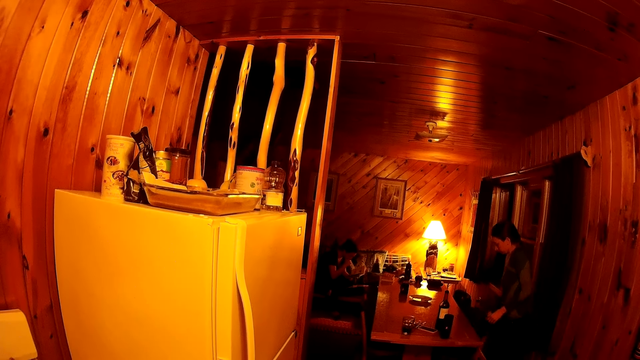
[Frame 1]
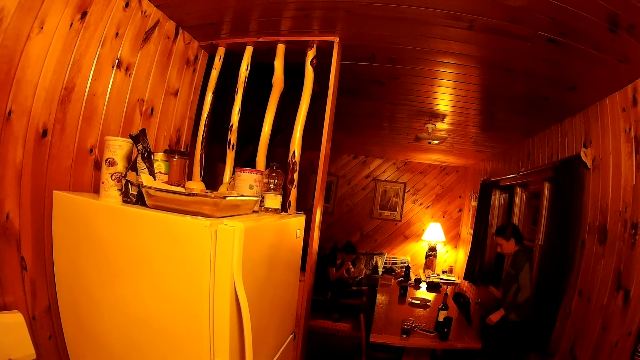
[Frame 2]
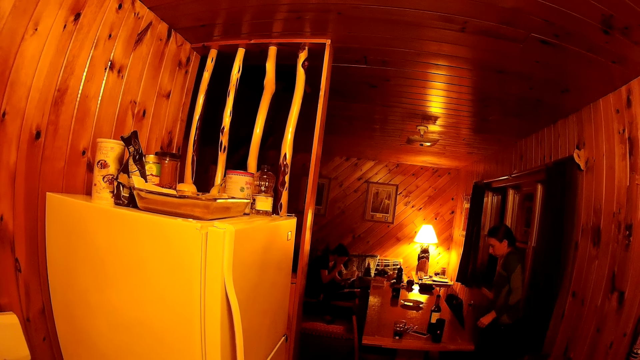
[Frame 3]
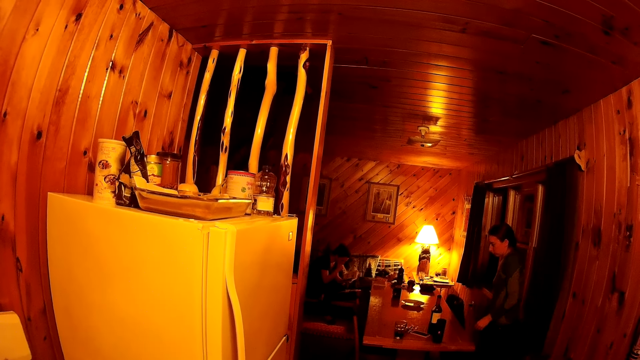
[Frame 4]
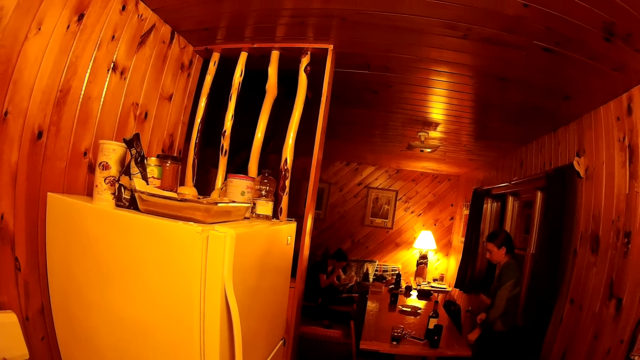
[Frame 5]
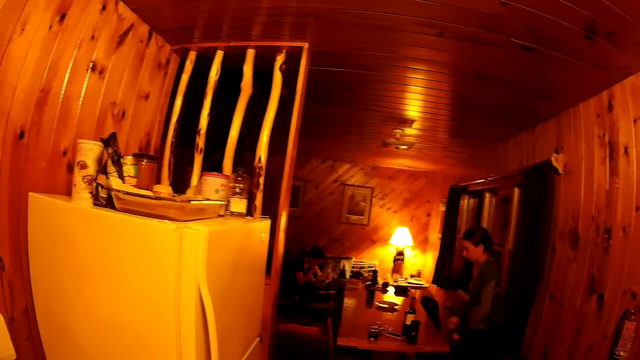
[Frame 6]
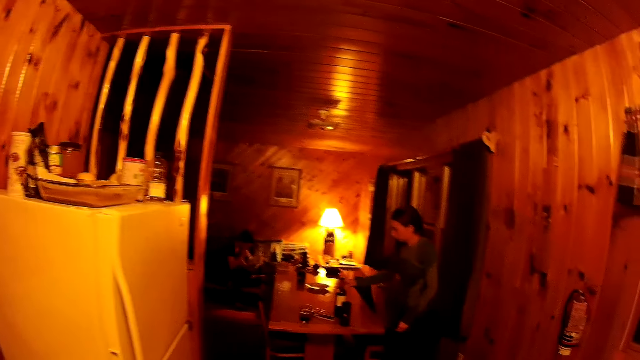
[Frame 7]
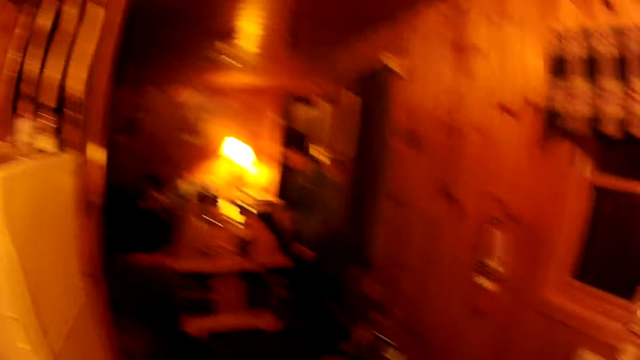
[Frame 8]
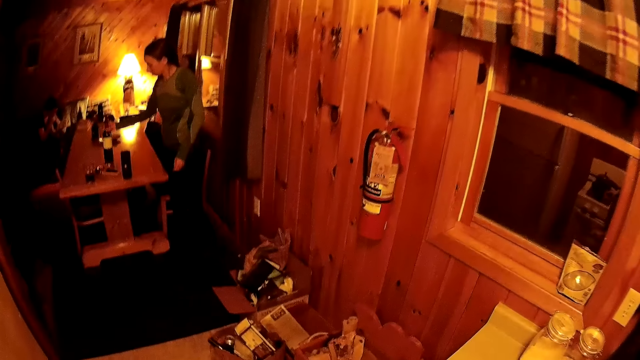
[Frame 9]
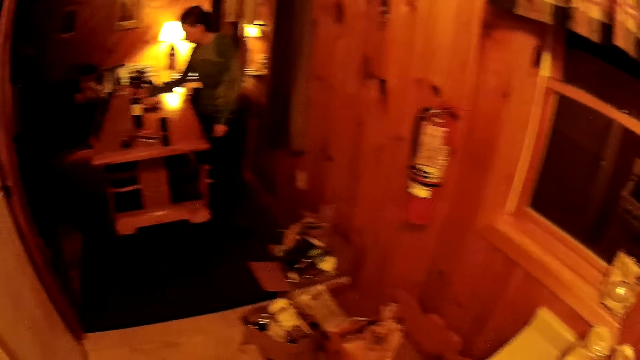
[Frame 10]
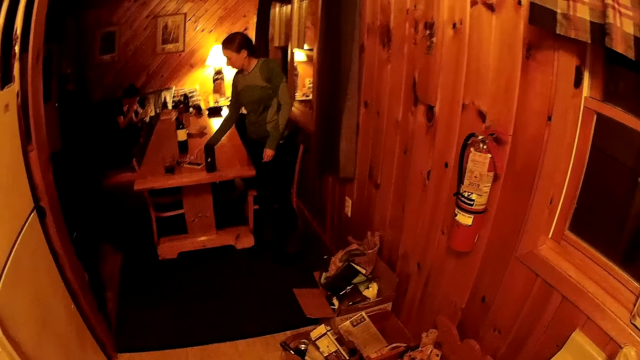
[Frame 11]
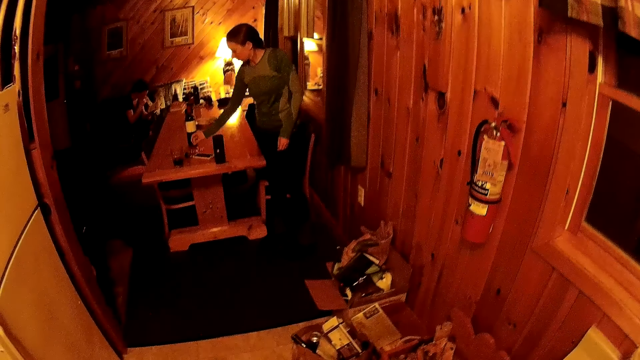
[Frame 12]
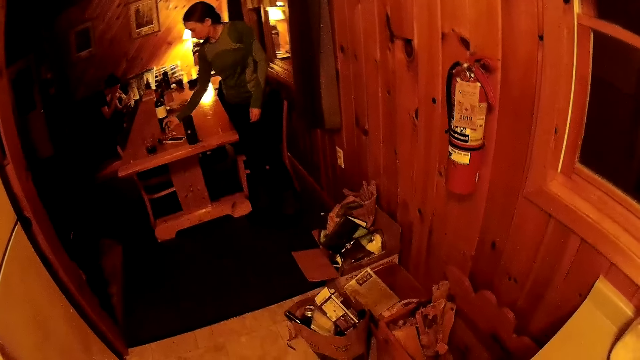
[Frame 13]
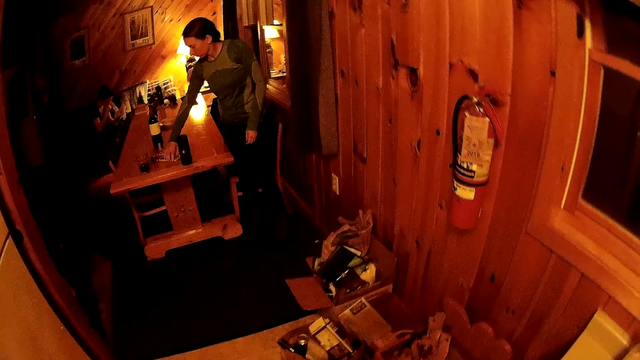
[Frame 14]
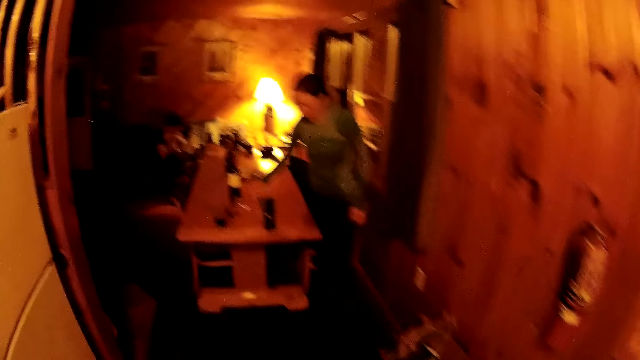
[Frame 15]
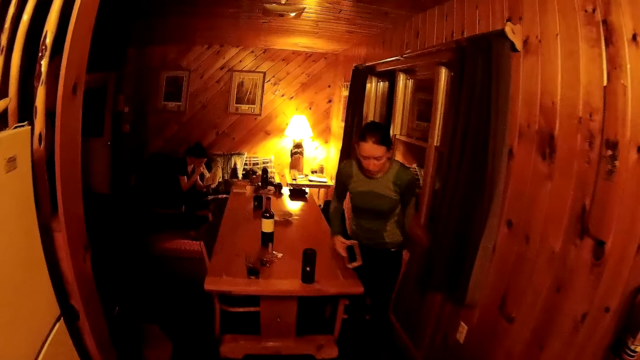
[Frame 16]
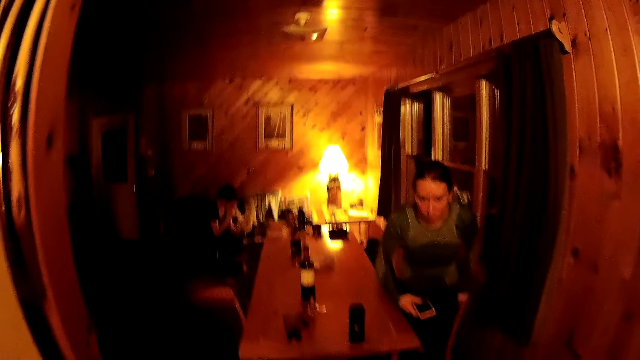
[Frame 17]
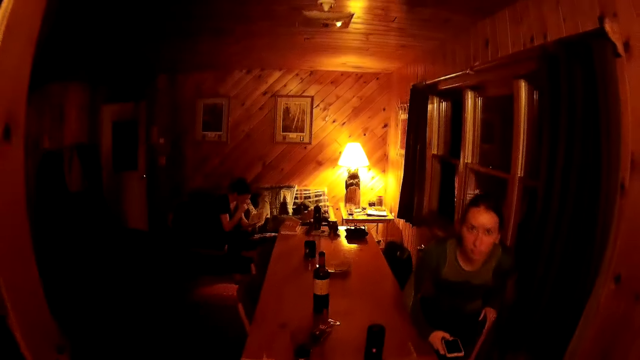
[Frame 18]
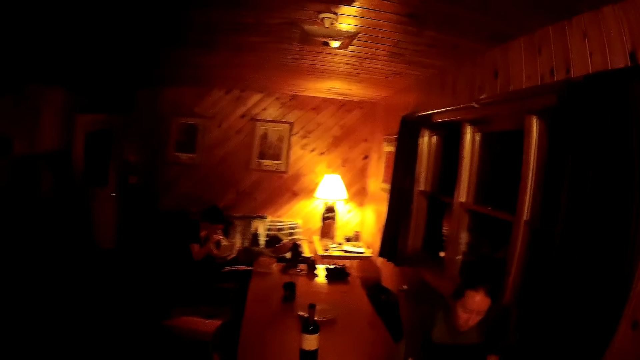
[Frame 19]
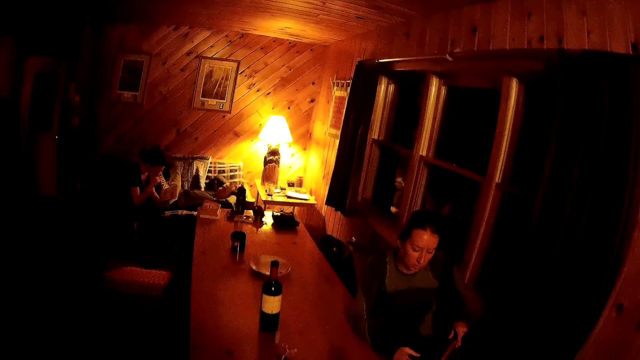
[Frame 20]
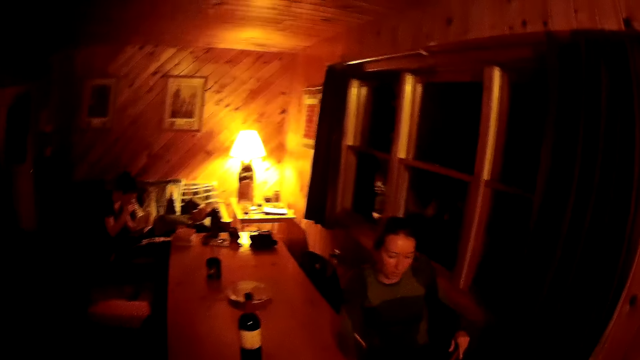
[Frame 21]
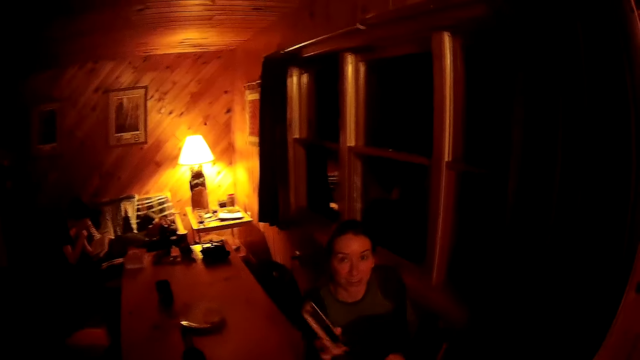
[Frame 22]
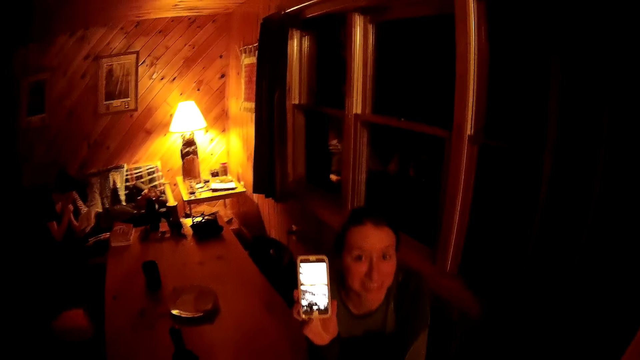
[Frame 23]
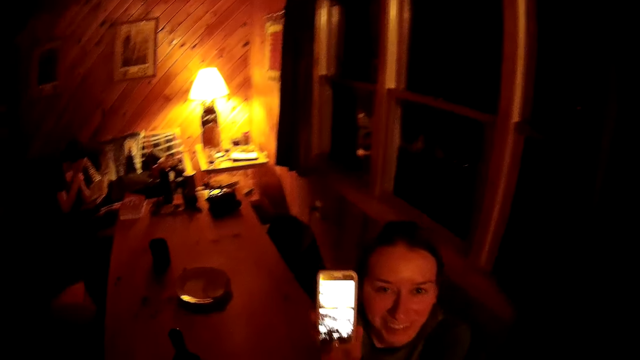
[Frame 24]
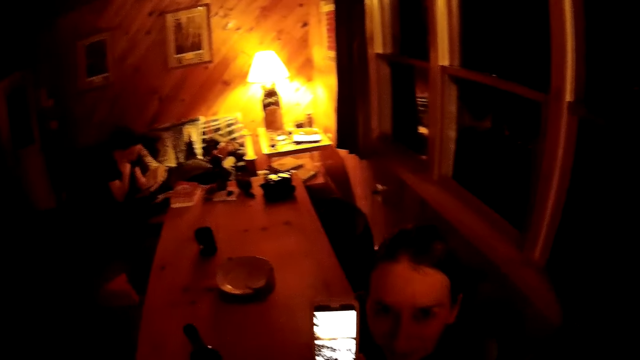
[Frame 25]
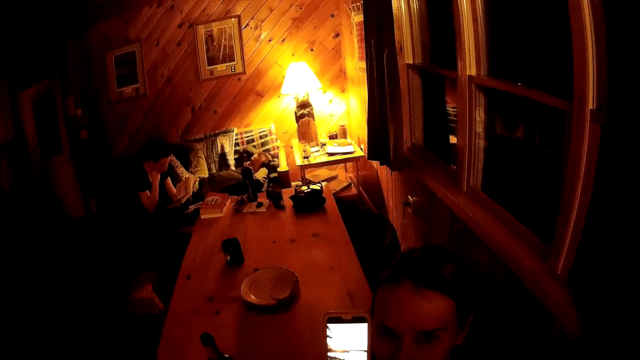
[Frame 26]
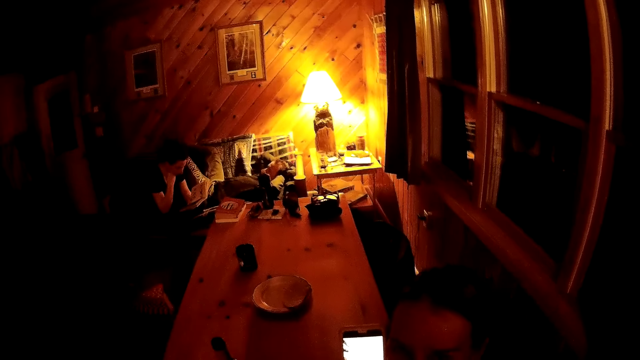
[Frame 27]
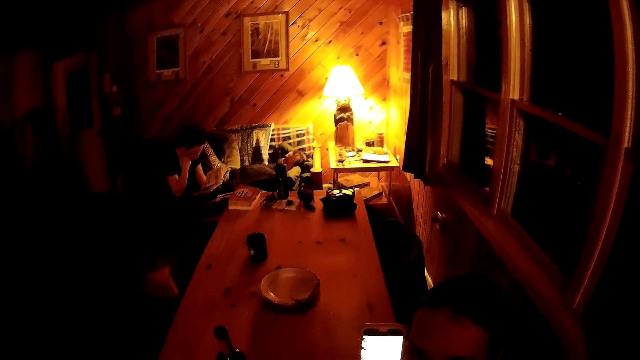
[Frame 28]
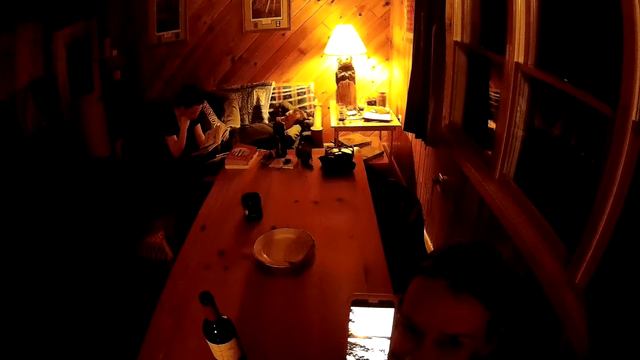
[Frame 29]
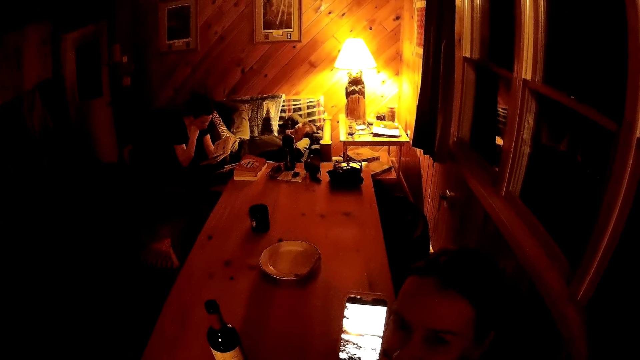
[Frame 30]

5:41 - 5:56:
A woman pulls out a chair. The woman adjusts the glass bottle on the table. The woman picks up a phone from the table. The woman sits down and shows the camera wearer the phone.

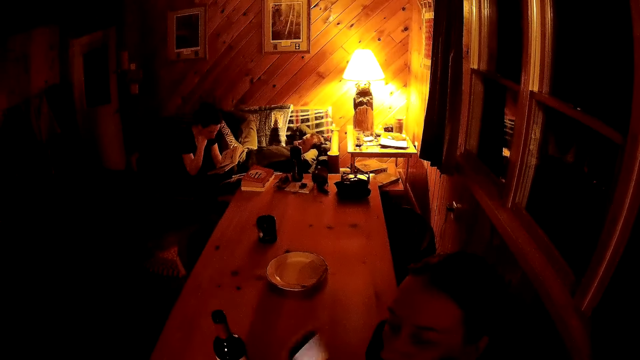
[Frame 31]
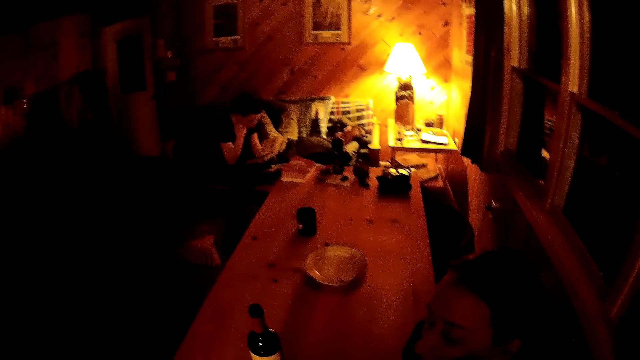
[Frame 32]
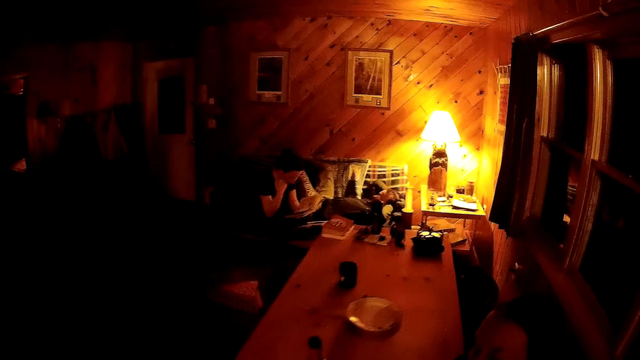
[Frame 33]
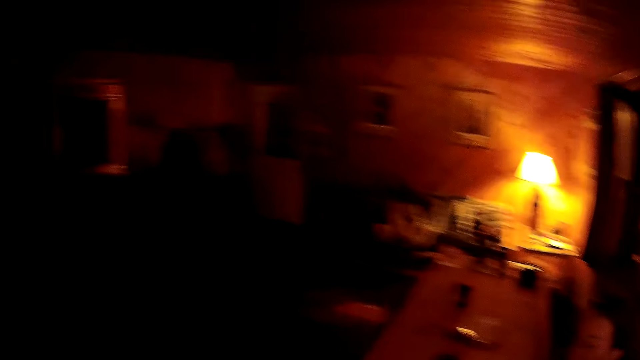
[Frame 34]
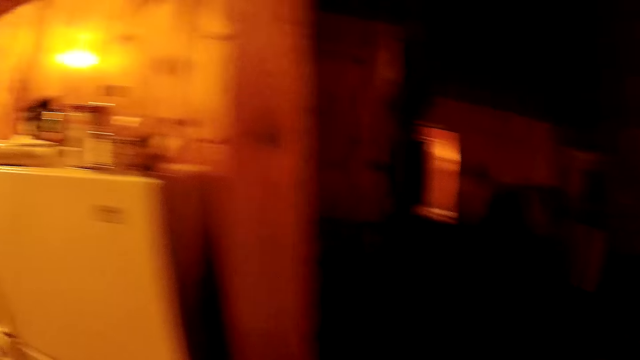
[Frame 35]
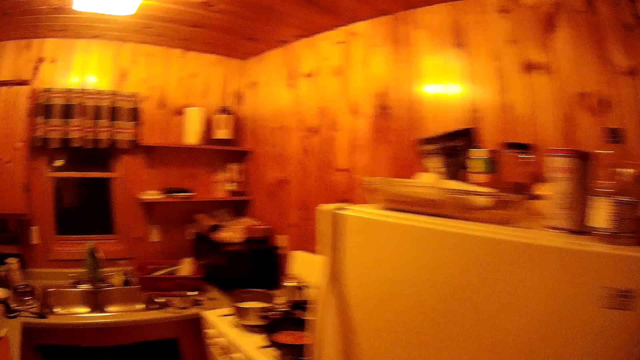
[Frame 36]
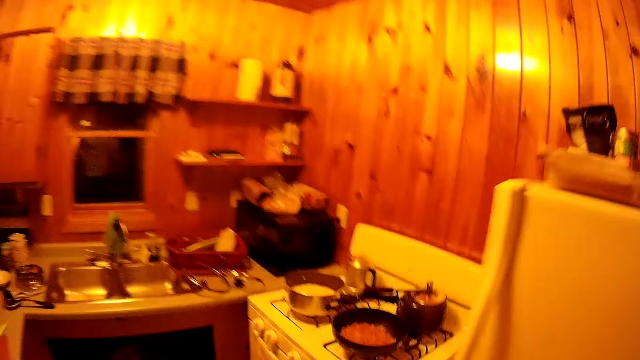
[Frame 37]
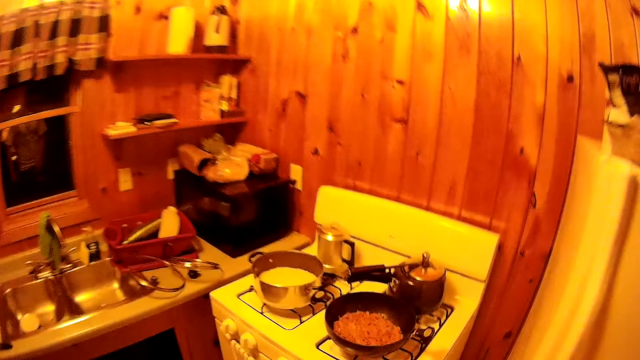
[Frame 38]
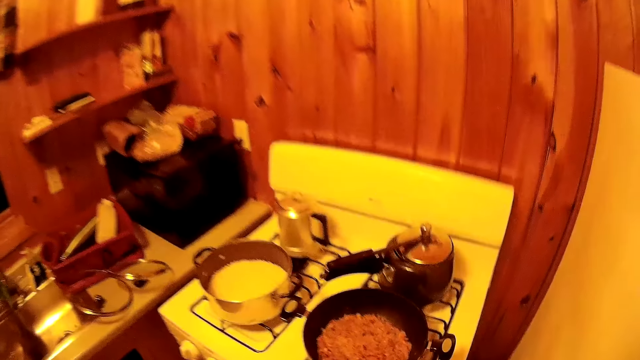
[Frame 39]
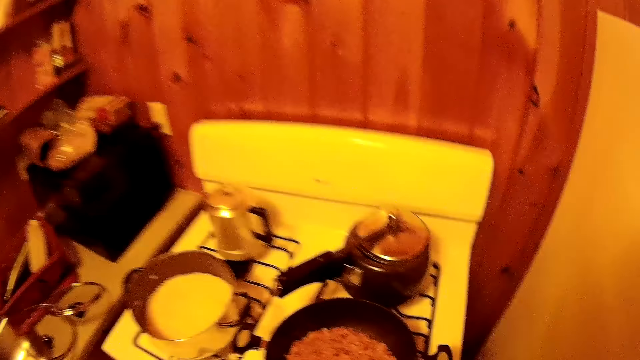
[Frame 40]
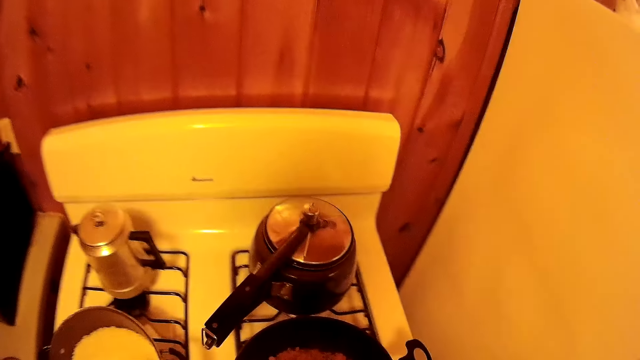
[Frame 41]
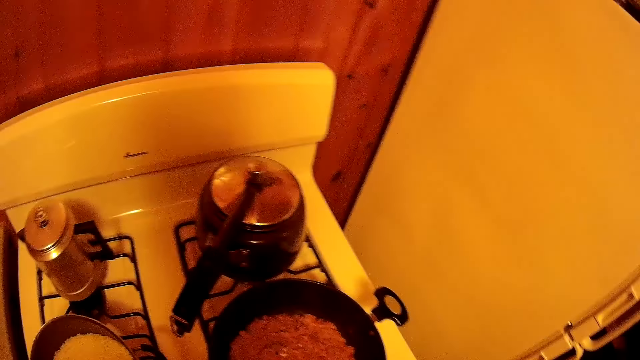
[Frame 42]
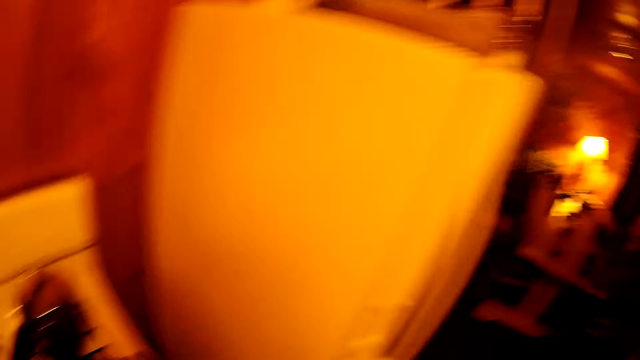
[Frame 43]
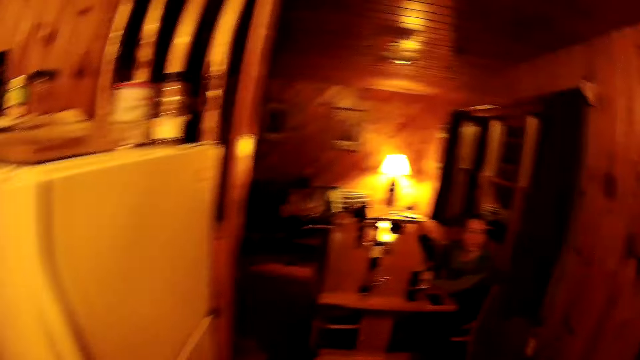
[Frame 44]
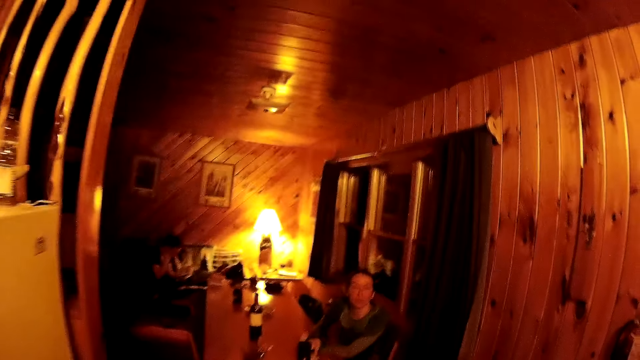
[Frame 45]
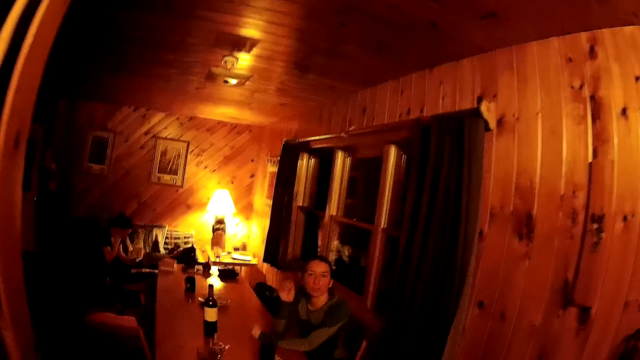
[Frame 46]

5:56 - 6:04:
The camera wearer walks around.
